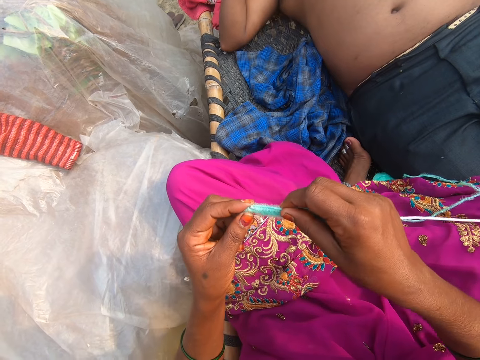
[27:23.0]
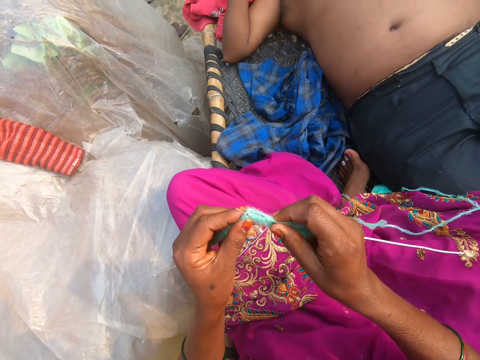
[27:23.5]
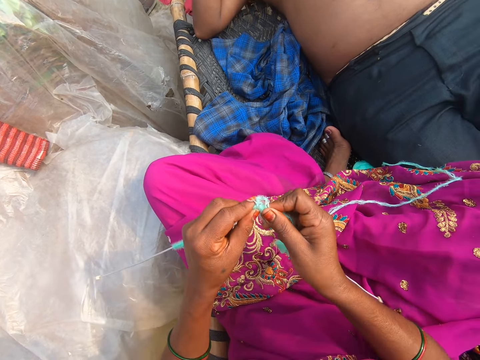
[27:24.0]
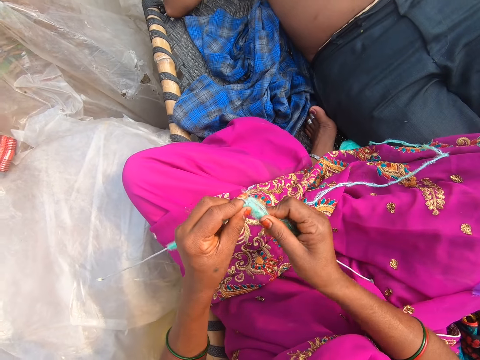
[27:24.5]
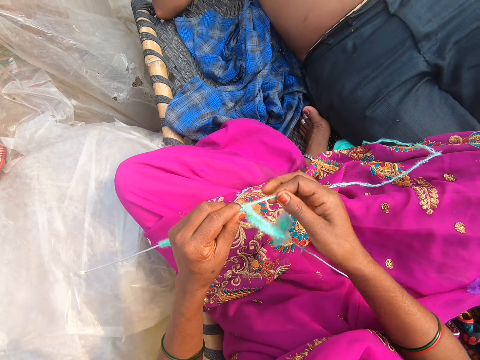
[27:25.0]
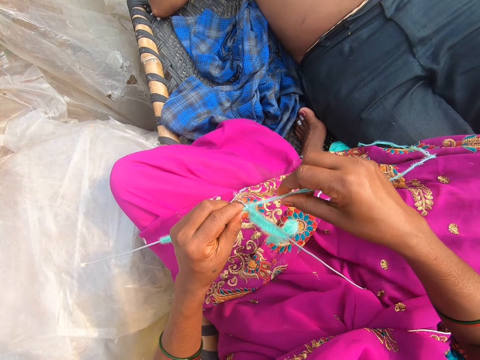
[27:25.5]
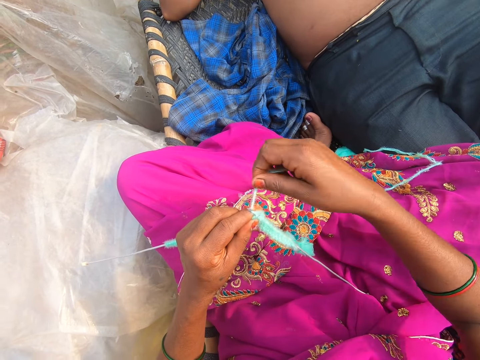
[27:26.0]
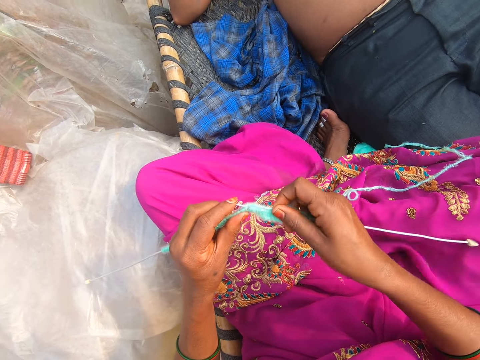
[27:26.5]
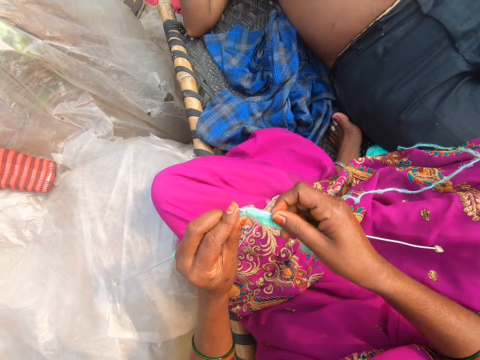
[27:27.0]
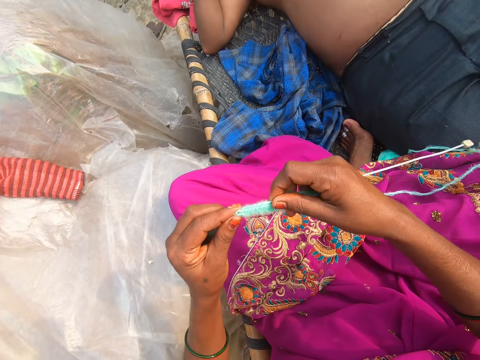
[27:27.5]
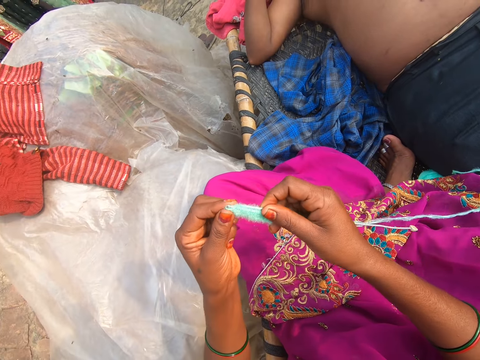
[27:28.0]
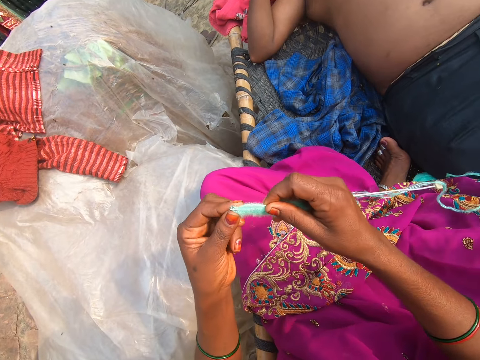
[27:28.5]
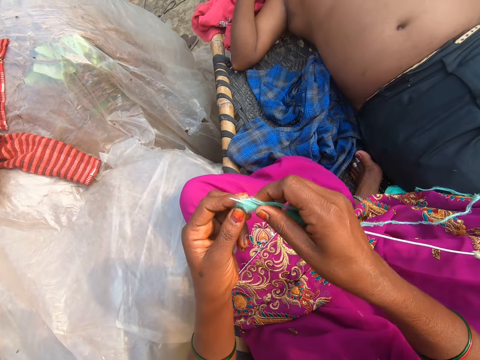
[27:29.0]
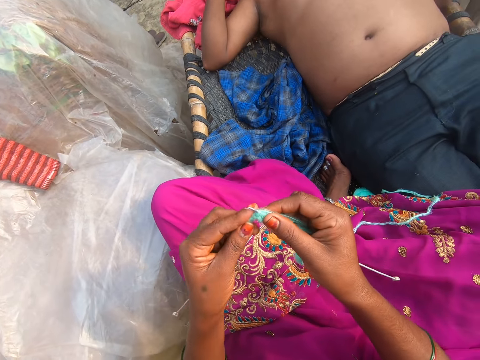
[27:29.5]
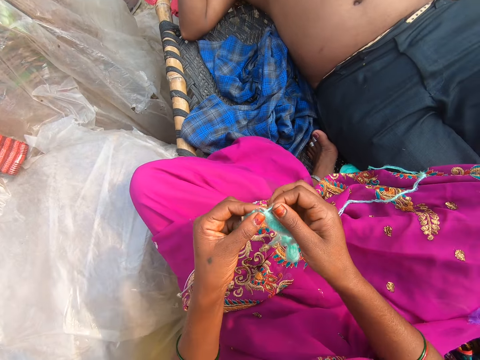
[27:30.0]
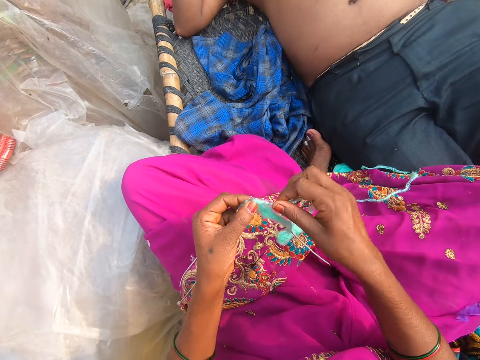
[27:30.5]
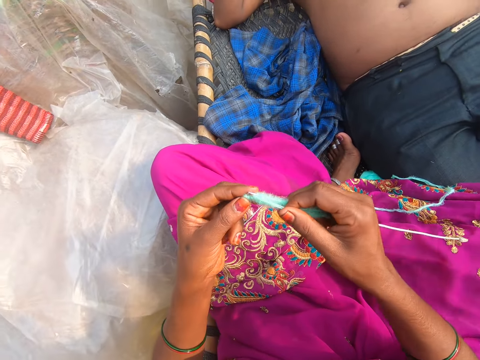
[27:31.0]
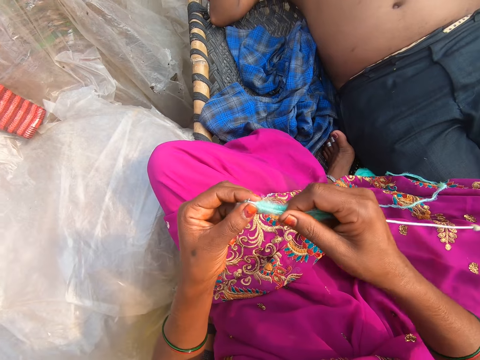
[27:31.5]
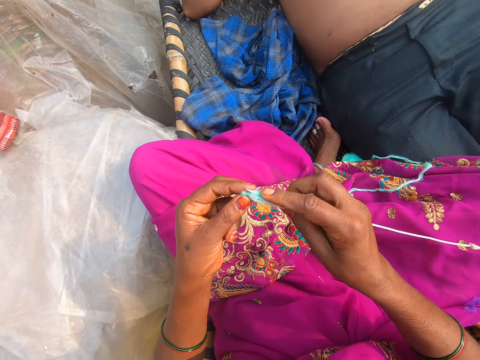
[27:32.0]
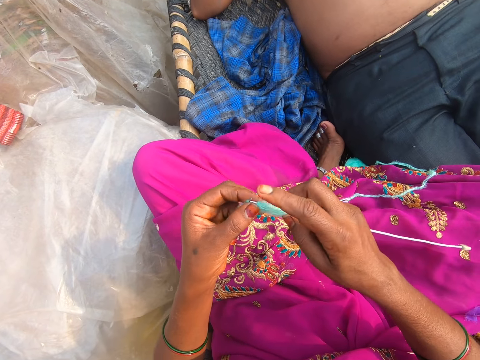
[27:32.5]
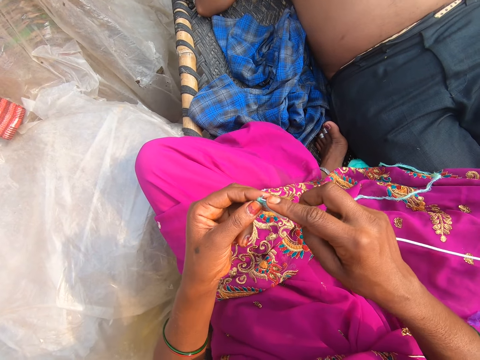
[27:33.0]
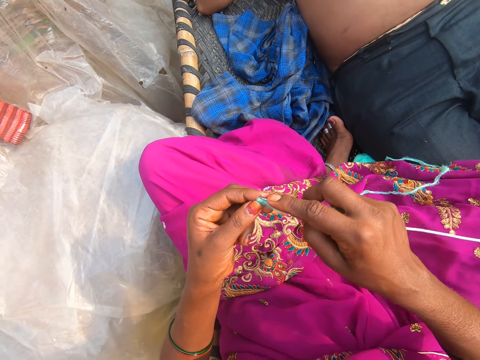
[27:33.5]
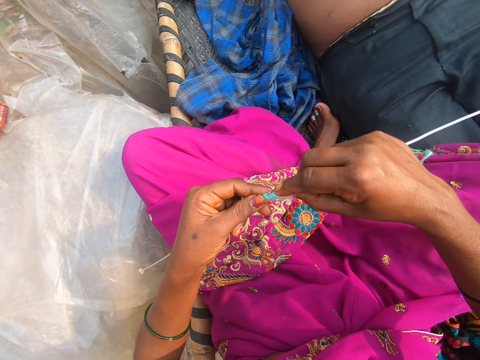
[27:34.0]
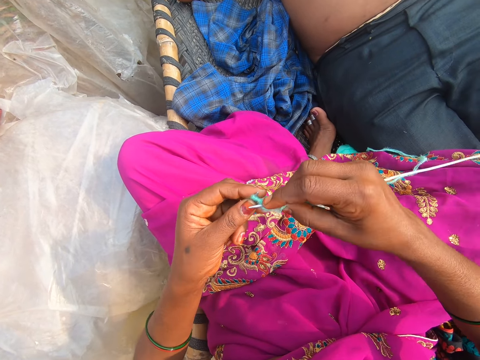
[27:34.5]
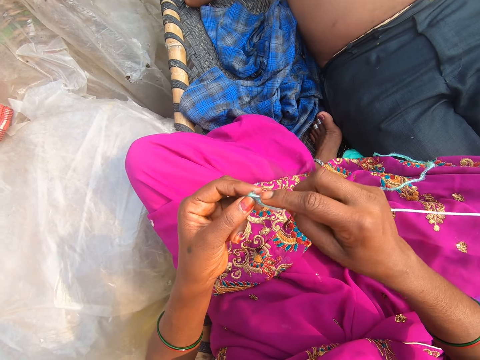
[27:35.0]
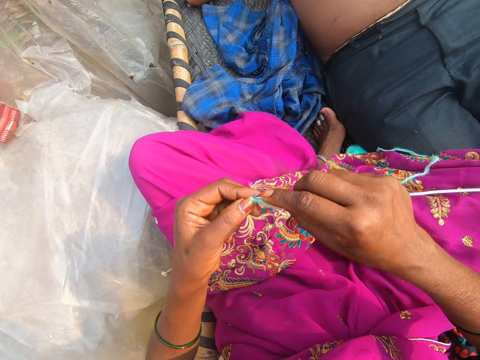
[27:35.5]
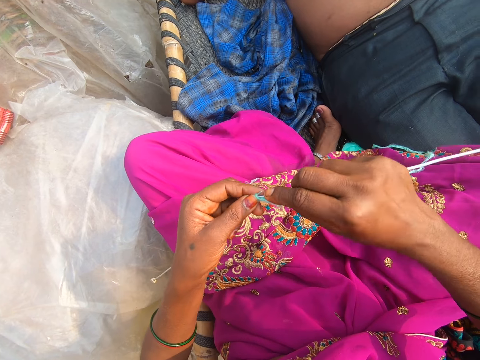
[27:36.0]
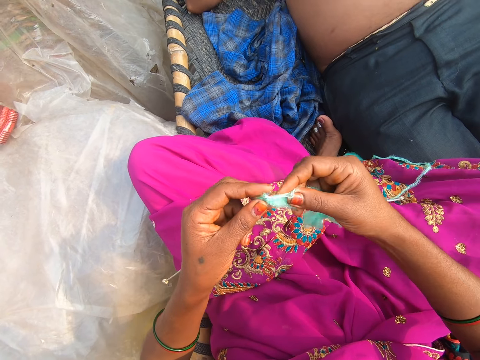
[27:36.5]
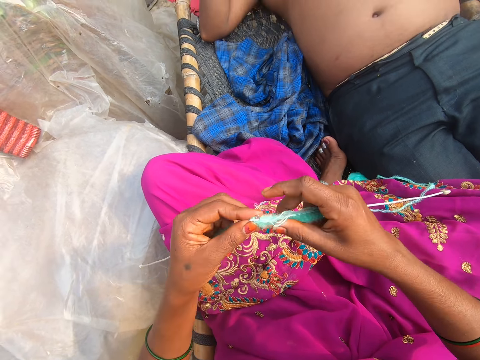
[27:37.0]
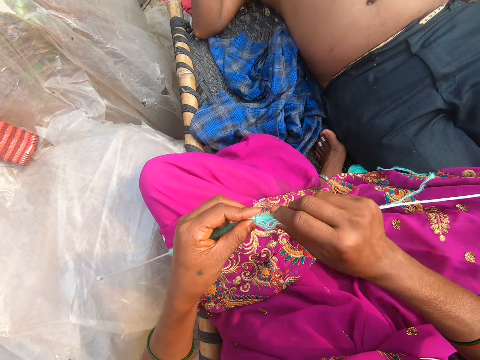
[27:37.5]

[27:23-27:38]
The camera wearer converses. They knit.

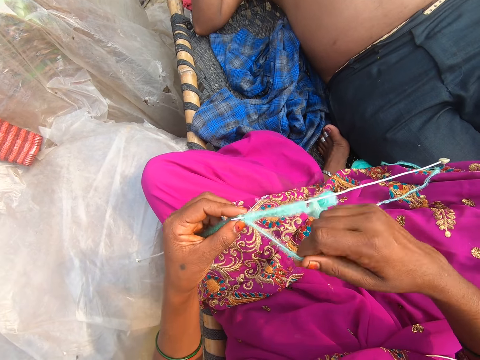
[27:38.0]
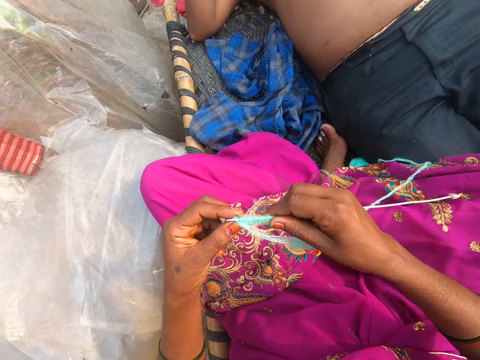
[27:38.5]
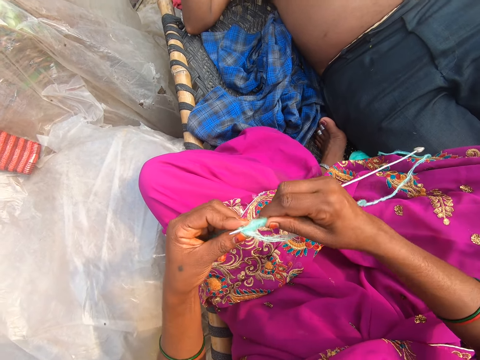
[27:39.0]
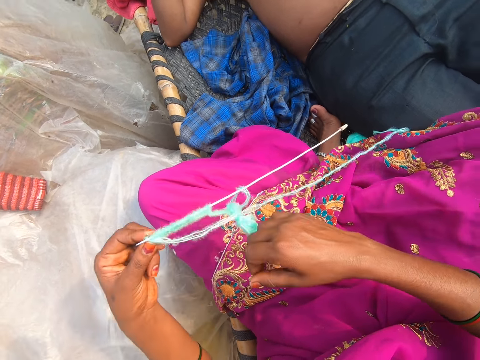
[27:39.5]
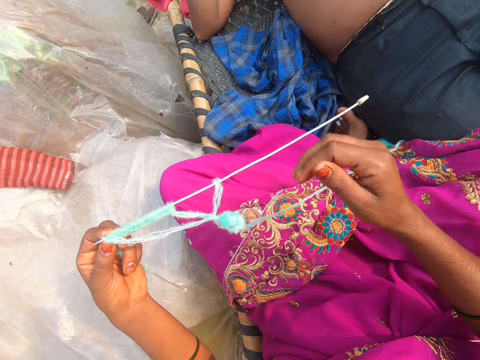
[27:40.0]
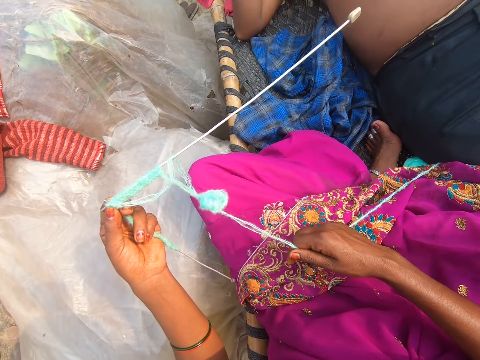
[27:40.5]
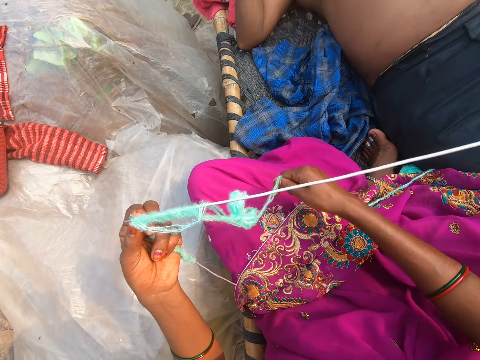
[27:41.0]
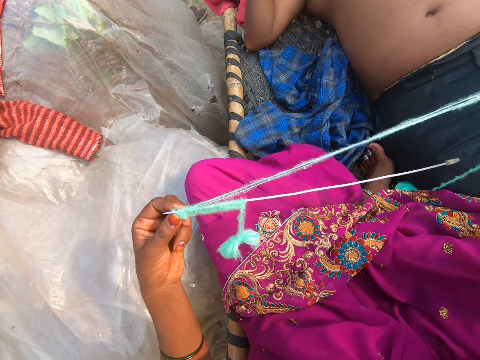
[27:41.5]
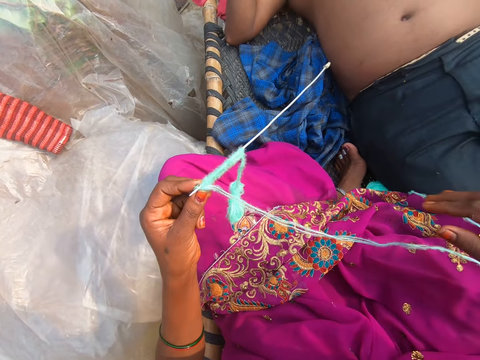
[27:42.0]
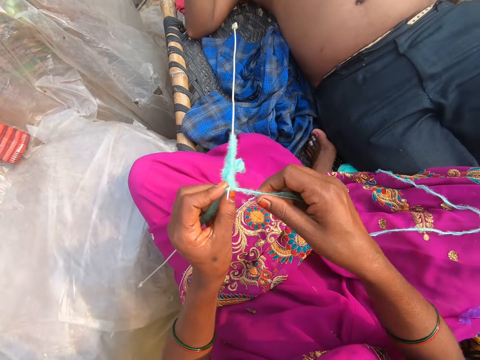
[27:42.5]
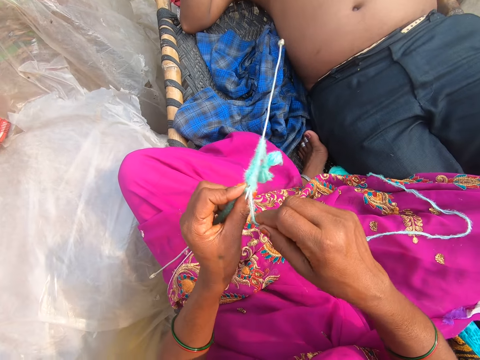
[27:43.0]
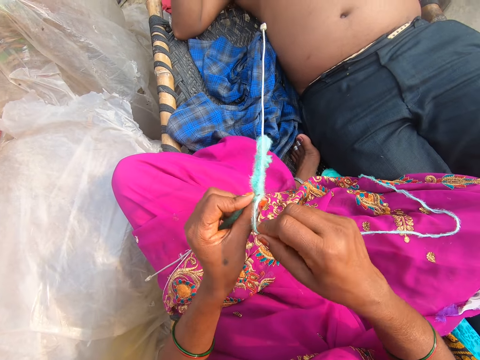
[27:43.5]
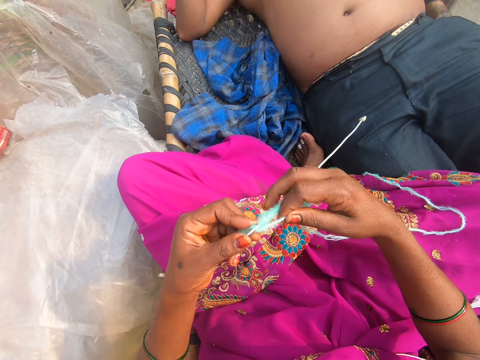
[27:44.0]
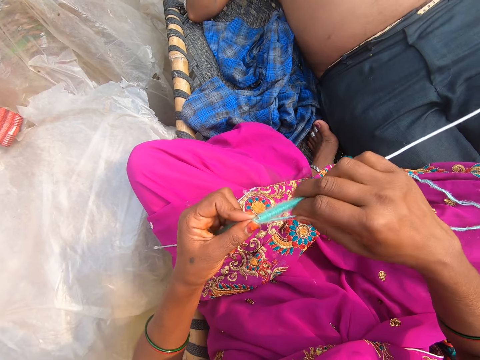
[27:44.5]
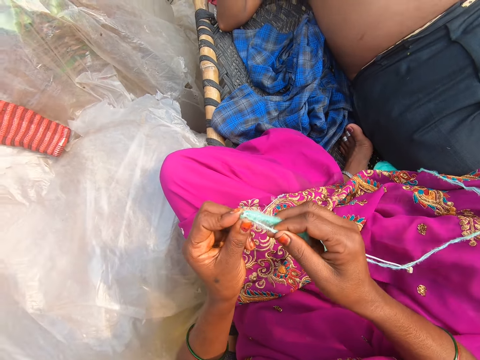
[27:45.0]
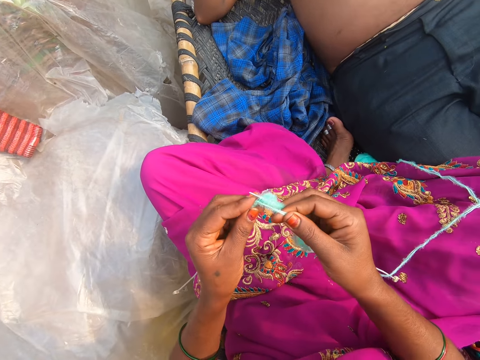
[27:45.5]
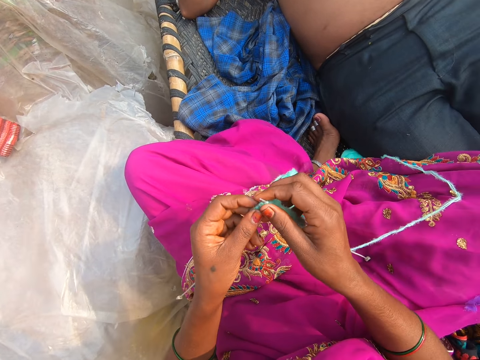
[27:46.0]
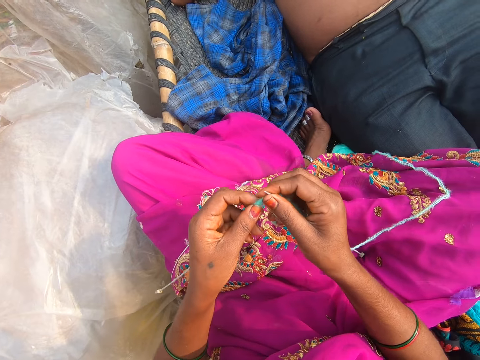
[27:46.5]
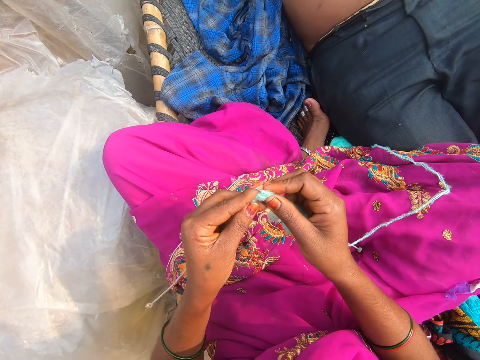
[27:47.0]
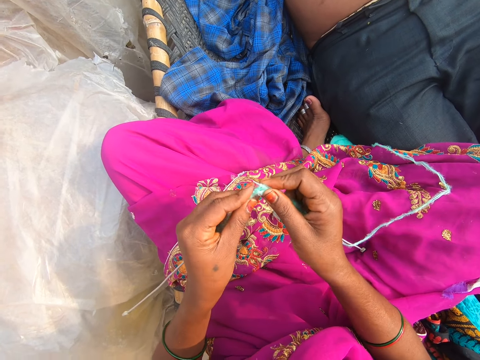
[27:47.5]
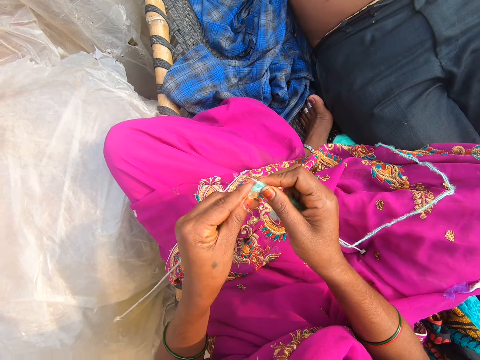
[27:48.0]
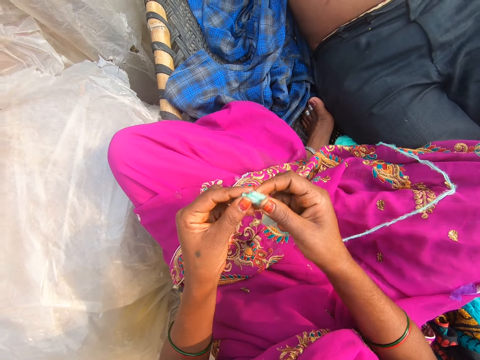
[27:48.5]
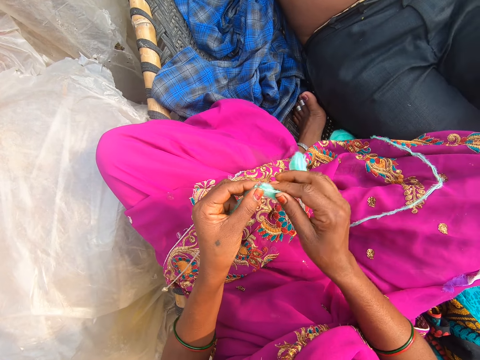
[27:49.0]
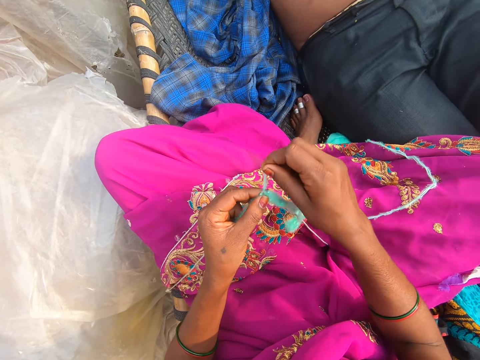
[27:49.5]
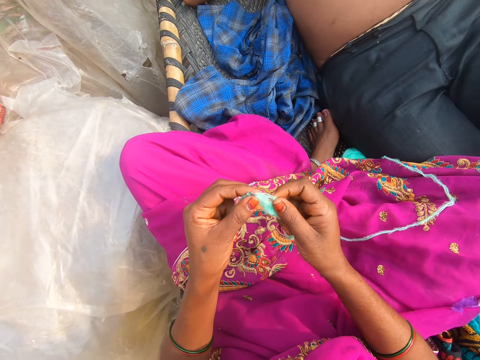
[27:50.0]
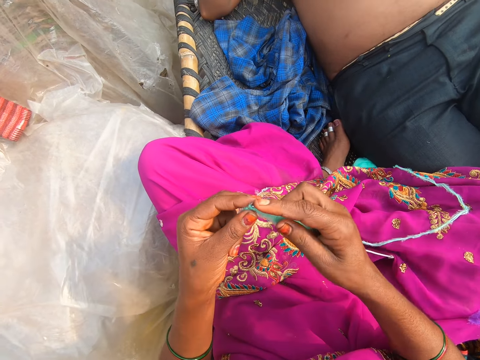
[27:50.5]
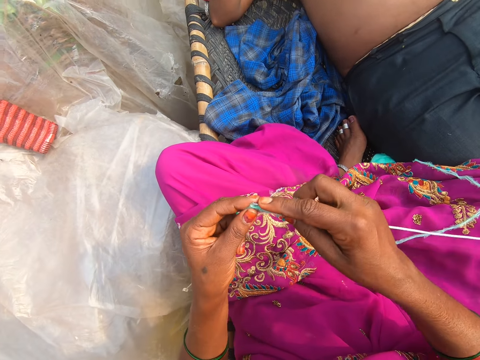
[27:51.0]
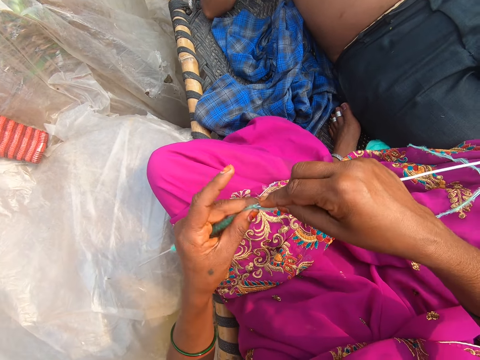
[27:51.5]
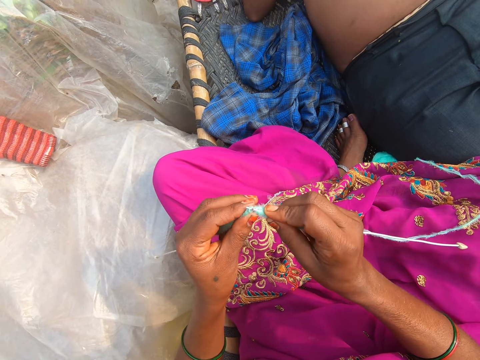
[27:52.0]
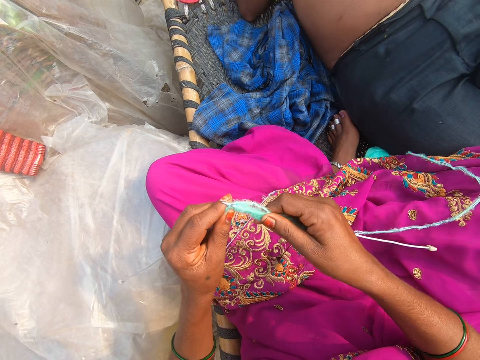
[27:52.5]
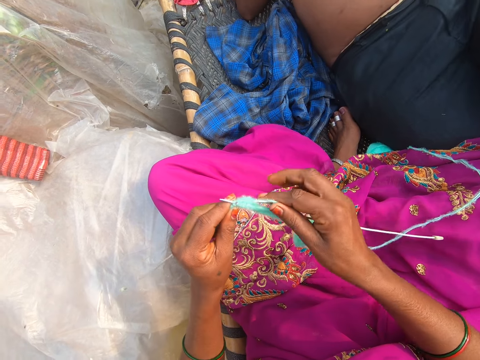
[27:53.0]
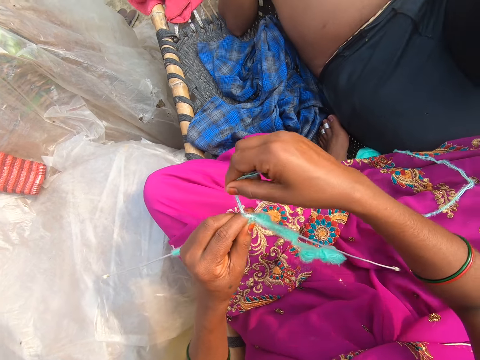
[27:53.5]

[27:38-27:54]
The camera wearer pulls the thread. They knit.
